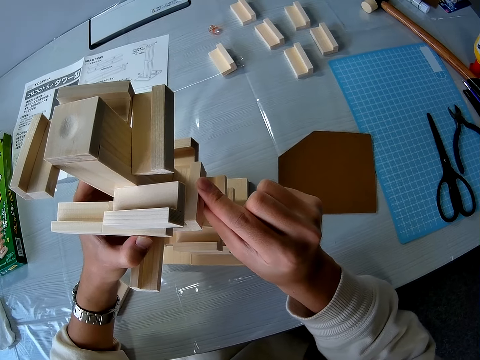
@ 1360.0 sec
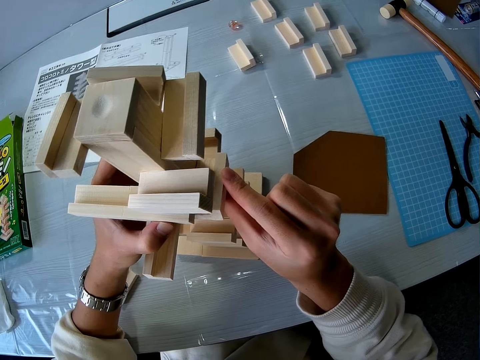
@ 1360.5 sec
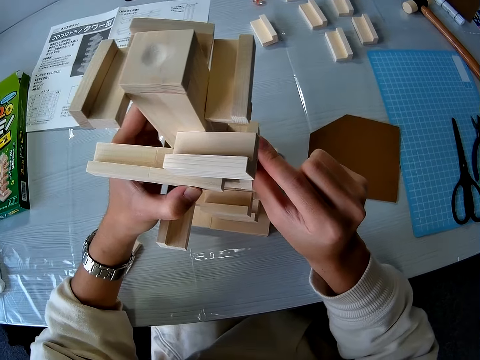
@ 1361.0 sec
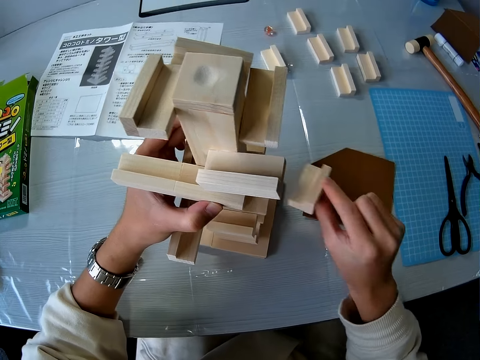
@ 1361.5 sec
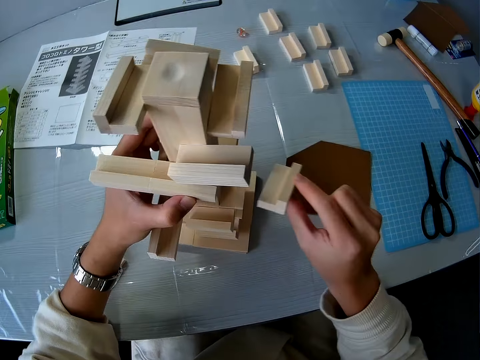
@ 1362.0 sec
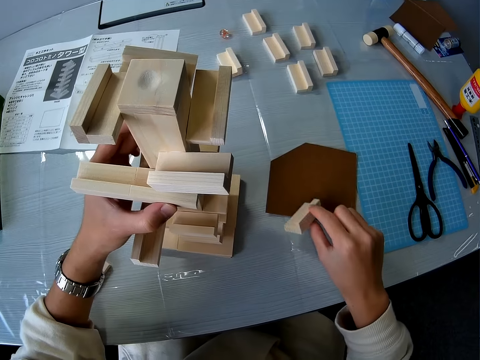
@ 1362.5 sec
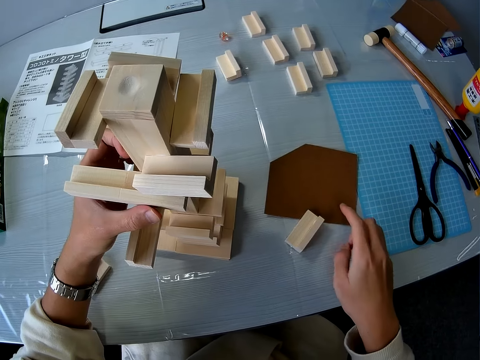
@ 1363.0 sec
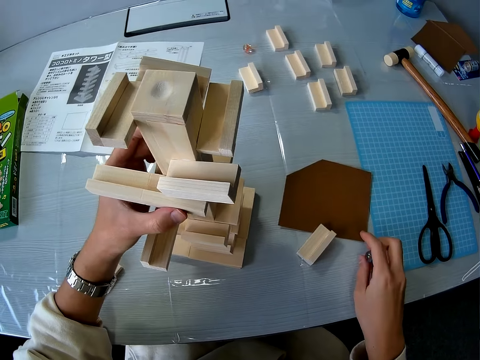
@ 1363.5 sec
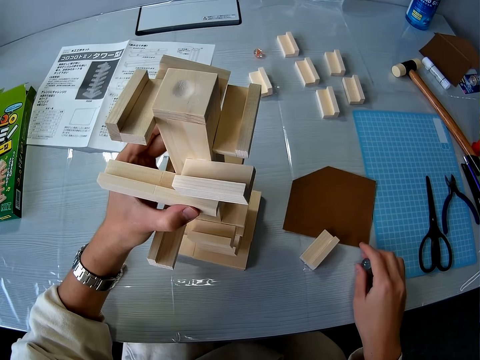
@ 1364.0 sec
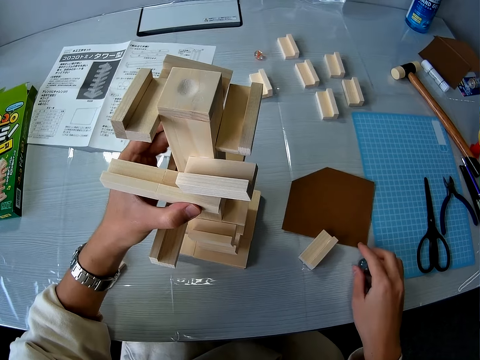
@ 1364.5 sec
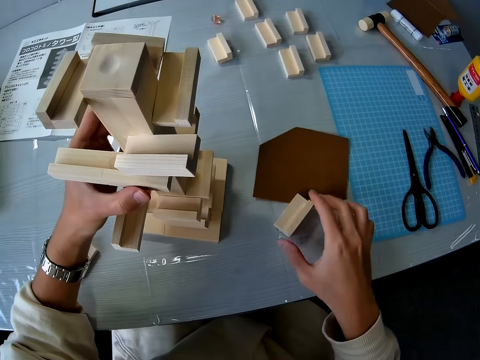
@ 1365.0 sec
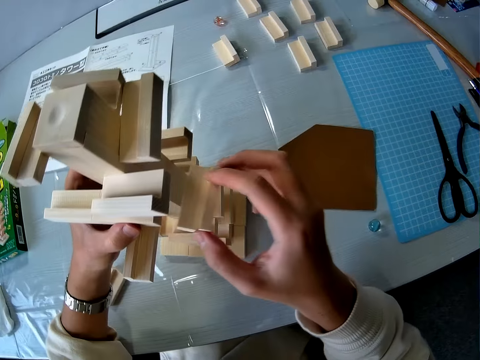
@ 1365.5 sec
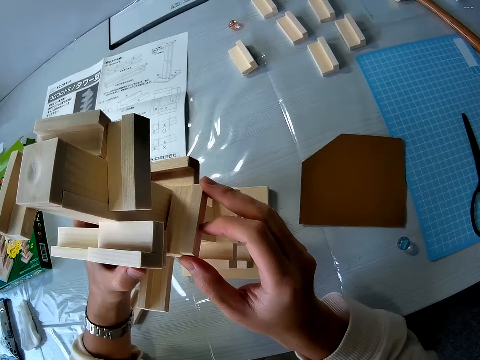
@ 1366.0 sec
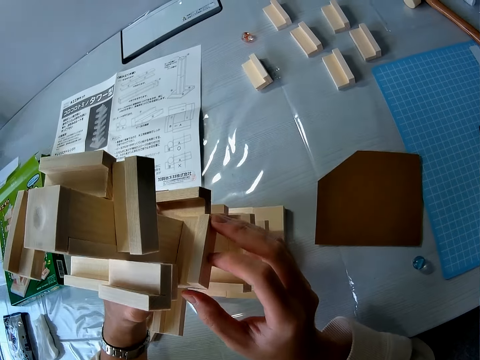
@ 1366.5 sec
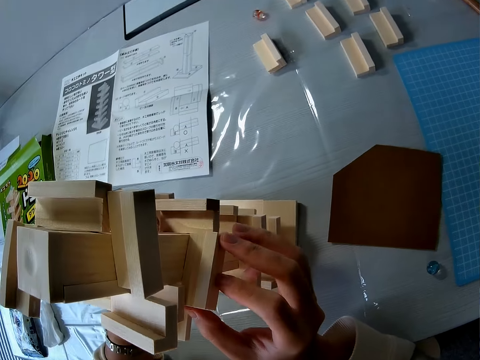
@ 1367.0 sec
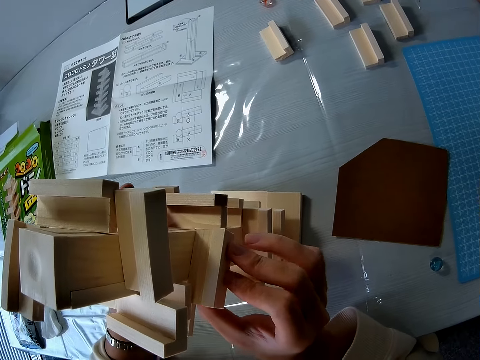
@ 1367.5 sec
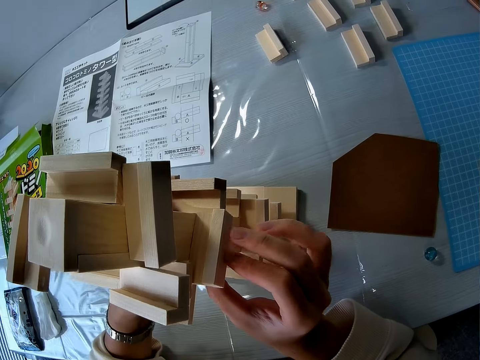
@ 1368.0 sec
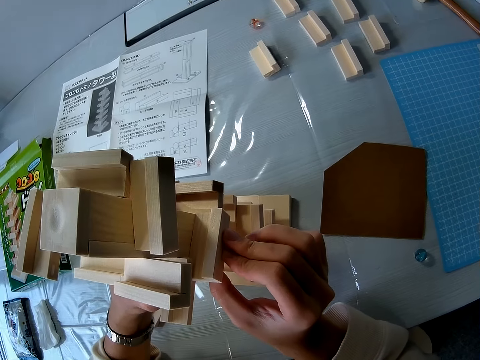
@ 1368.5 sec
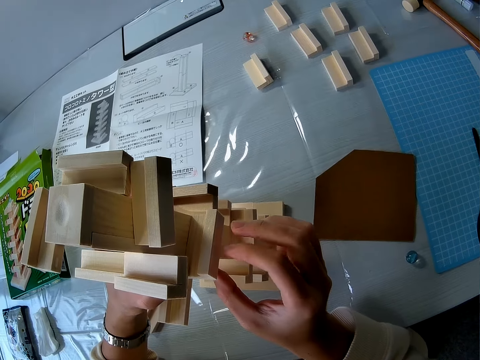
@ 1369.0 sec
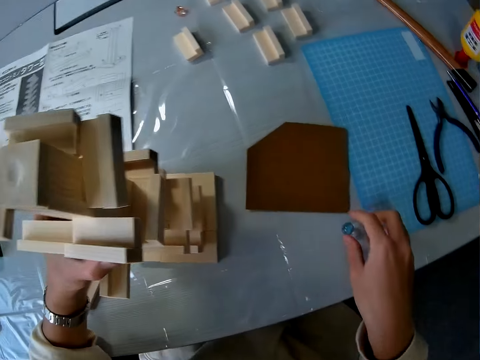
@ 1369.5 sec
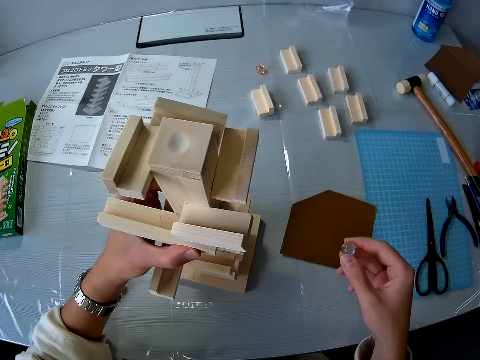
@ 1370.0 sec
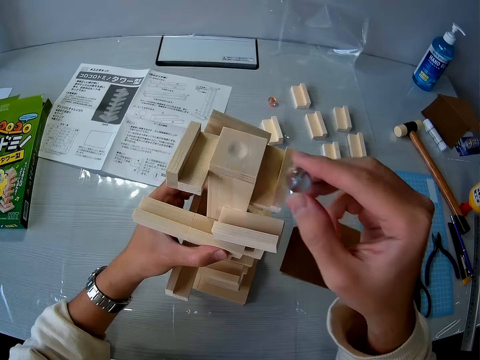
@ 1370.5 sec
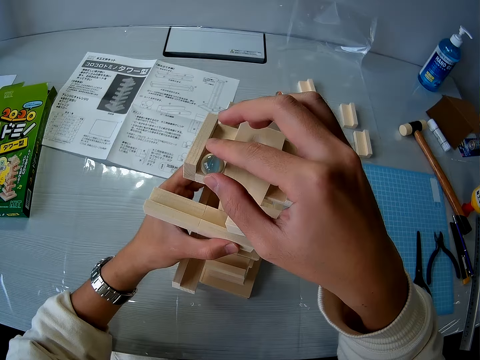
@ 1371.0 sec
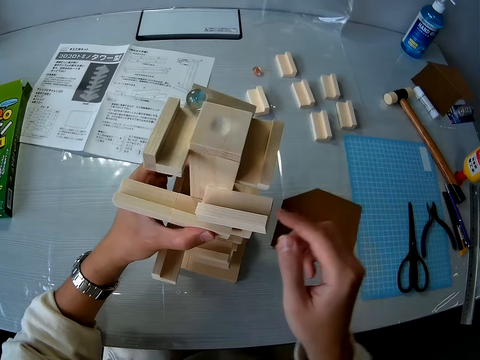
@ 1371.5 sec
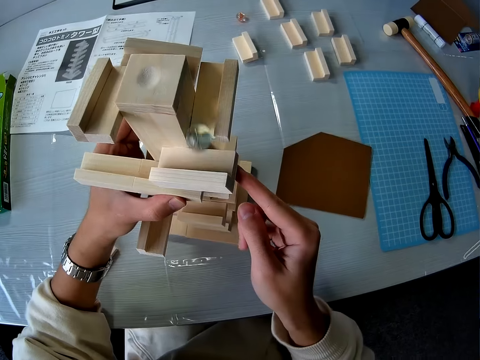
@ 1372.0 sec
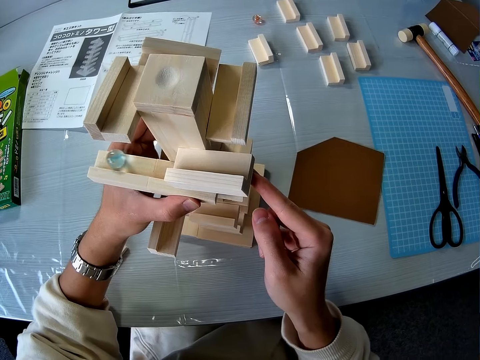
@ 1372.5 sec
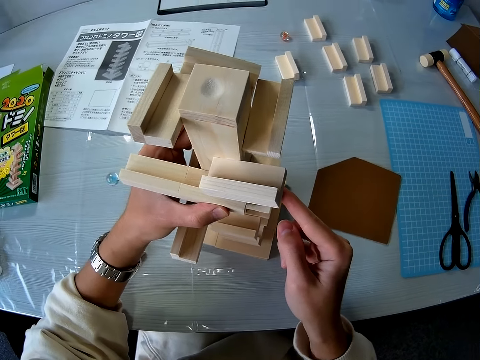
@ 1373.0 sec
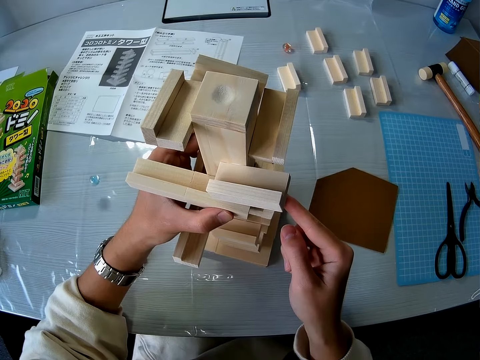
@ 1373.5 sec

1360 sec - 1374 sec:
The camera wearer removes the wooden piece or piece of wood from the wooden model or marble maze pyramid. She drops the wooden piece on the table. She drops the glass ball or marble in her right hand on the table. She puts down the piece of wood. She picks up the wooden piece from the table. She fixes the wooden piece on the wooden model. She picks up the glass ball from the table. She releases the glass ball on the wooden model. The marble runs down the marble maze pyramid.

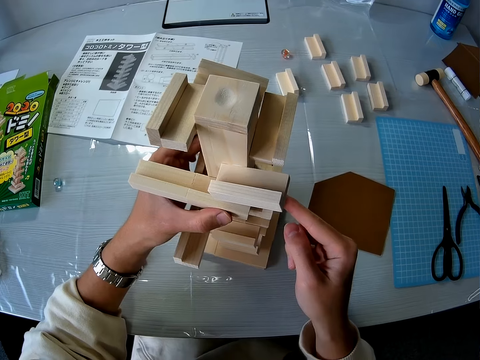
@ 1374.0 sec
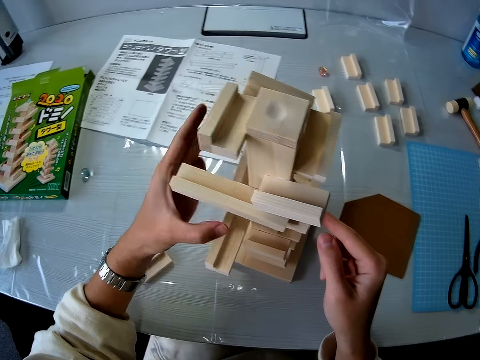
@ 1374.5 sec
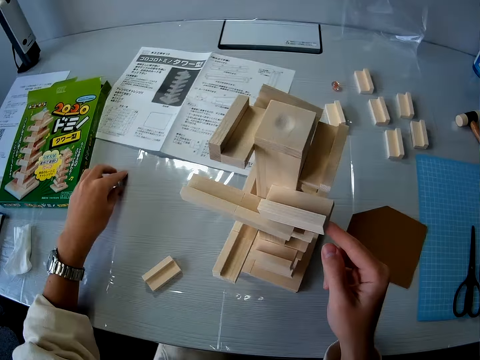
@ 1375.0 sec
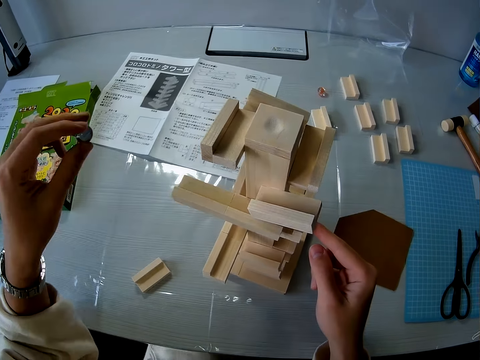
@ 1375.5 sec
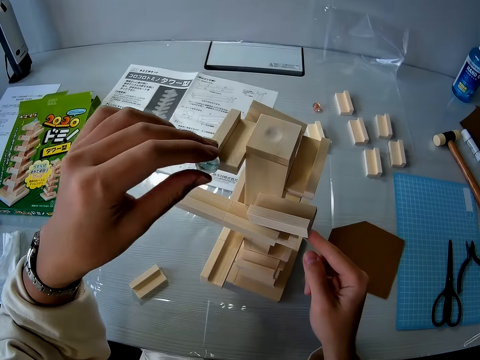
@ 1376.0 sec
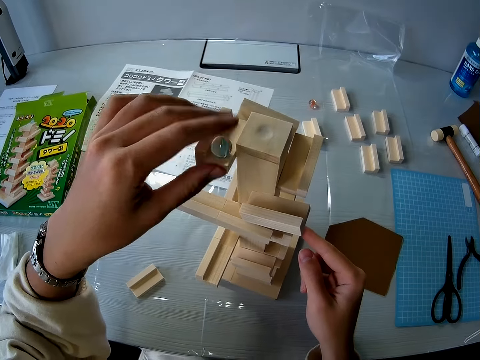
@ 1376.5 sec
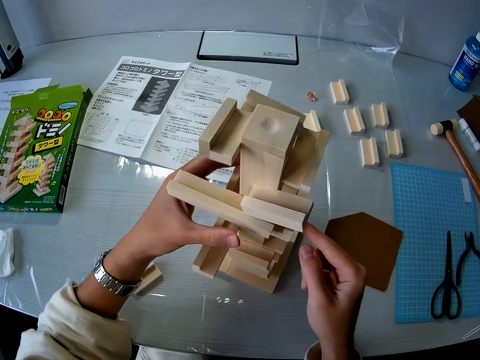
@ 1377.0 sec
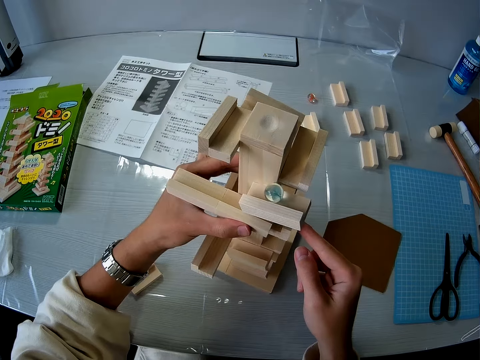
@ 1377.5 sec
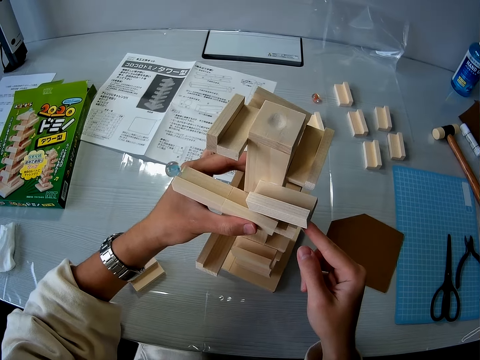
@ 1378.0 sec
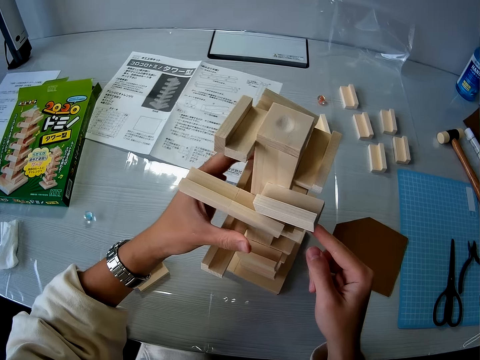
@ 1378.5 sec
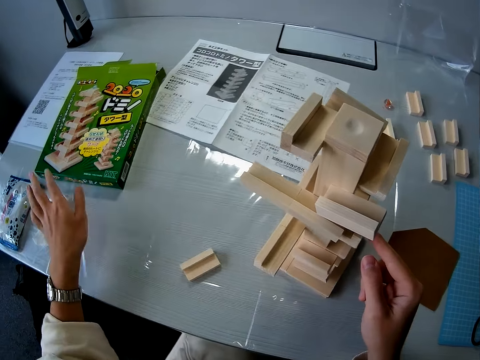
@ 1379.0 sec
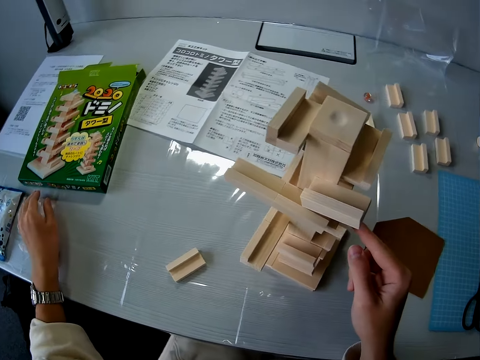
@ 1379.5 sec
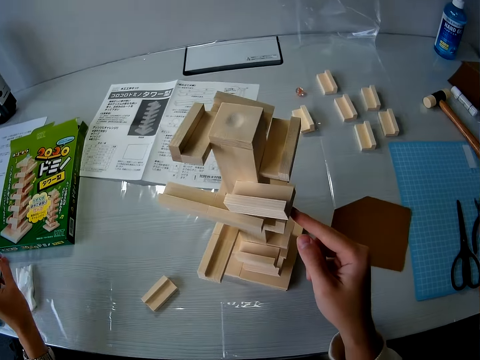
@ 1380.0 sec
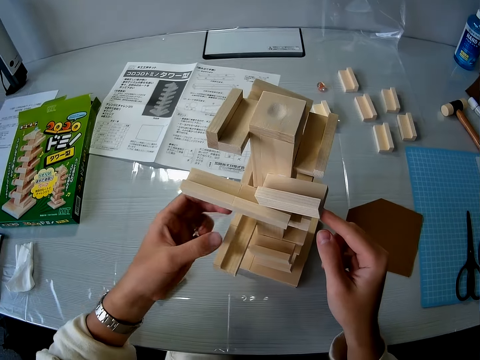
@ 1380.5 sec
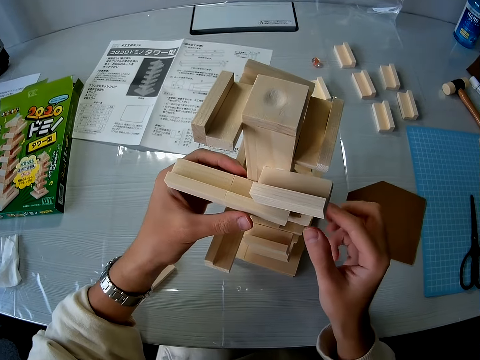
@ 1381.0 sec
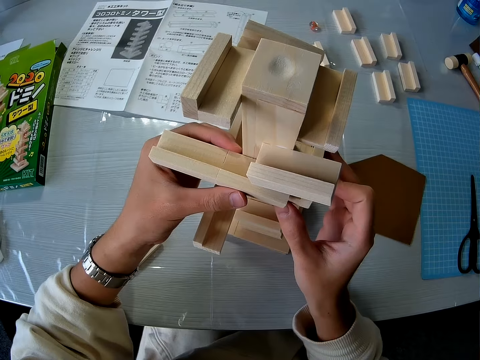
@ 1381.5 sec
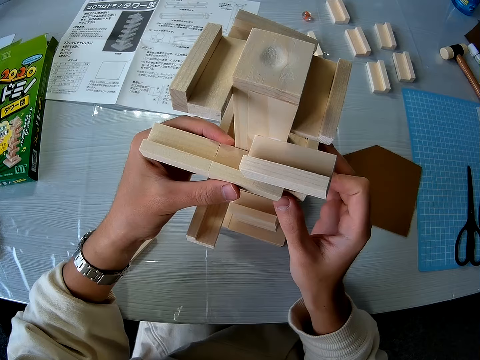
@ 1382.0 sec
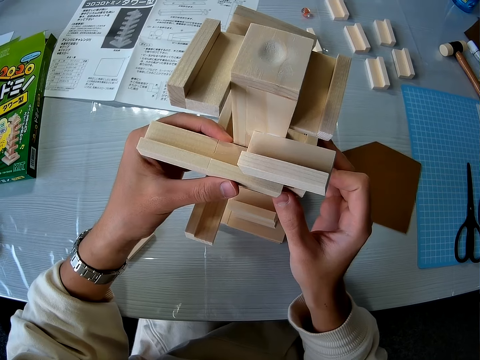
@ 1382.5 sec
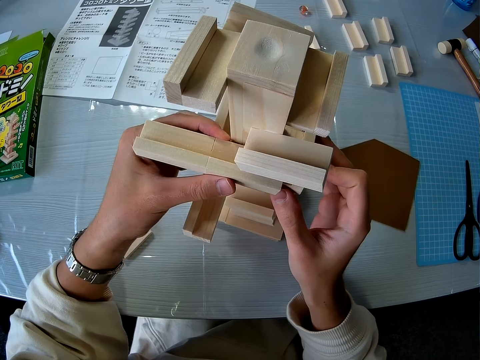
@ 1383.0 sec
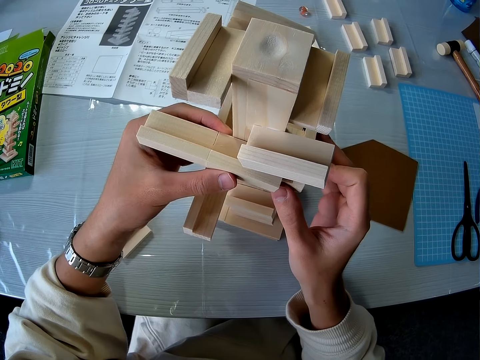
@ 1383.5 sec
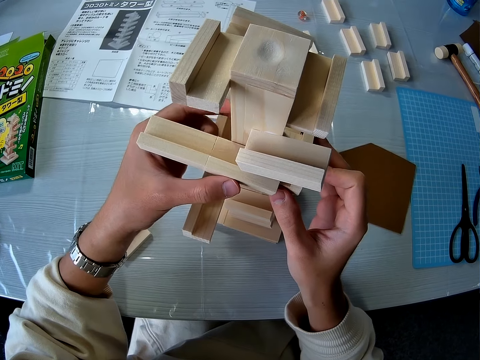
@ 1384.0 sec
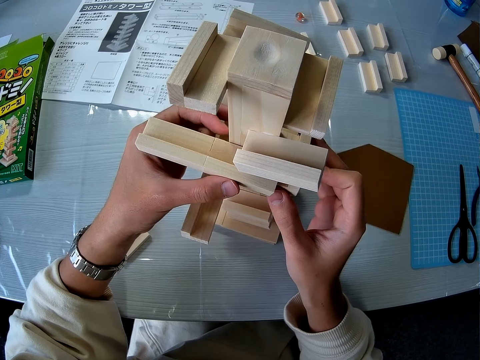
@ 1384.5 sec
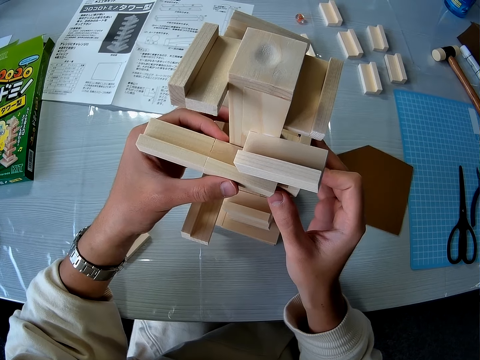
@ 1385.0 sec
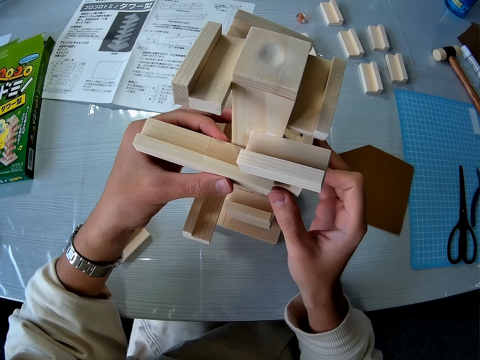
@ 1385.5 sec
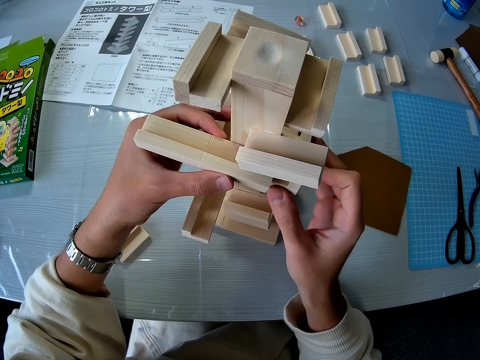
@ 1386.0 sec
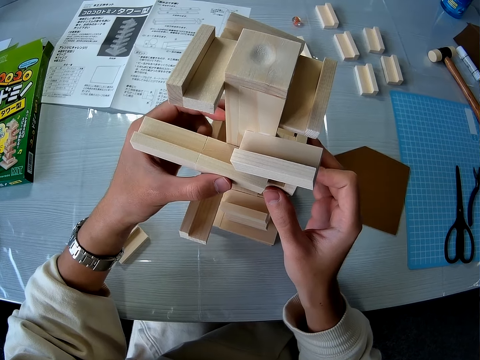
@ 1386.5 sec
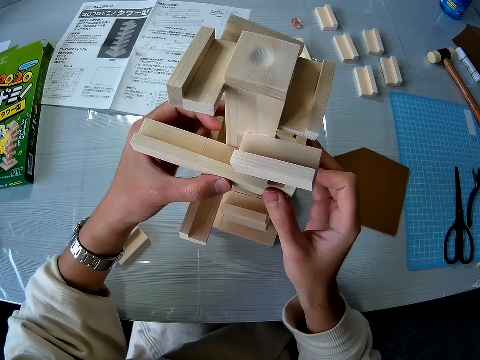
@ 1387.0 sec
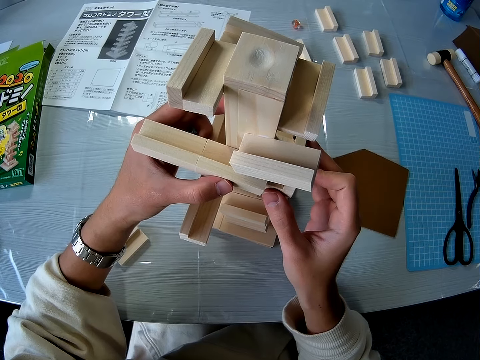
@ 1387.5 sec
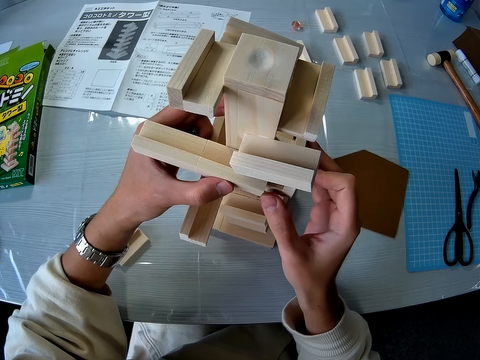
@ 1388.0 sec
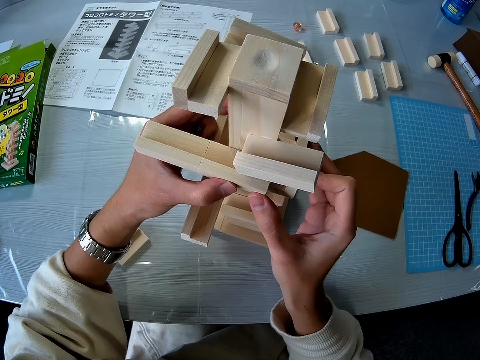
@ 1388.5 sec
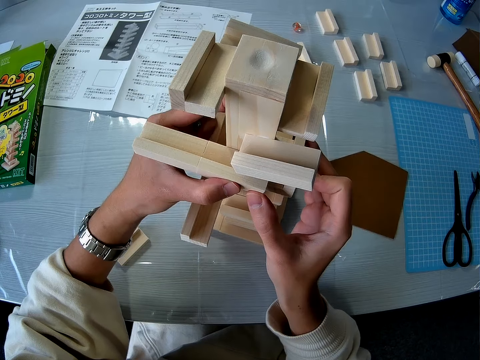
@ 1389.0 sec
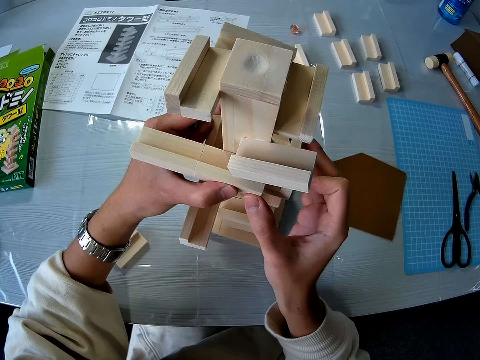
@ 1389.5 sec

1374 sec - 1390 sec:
The camera wearer picks up the glass ball from the table. They release the glass ball on the wooden model or marble maze pyramid. They pick up the glass ball from the table. They fix the wooden model. They hold the marble maze pyramid.
